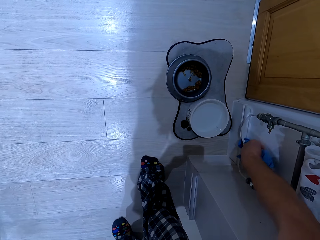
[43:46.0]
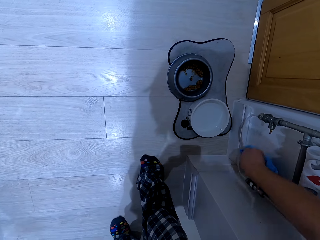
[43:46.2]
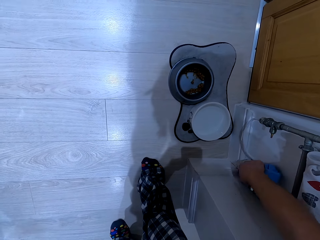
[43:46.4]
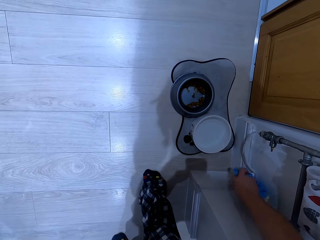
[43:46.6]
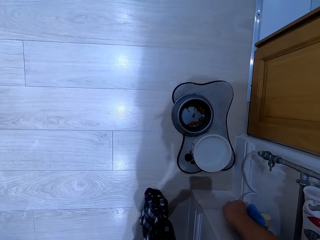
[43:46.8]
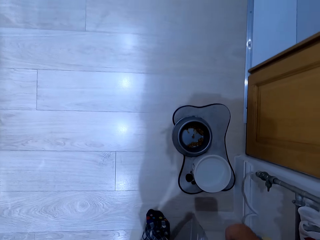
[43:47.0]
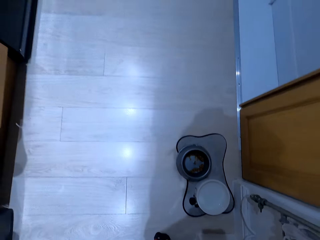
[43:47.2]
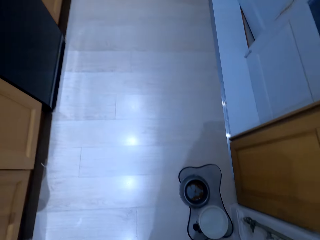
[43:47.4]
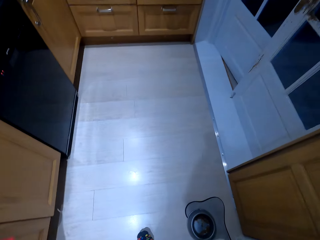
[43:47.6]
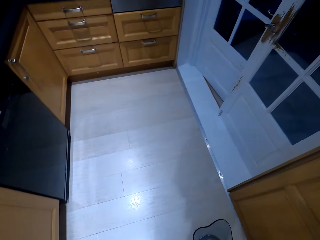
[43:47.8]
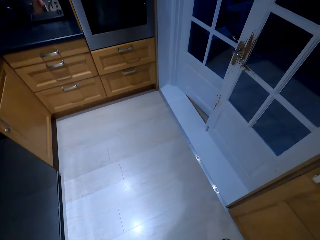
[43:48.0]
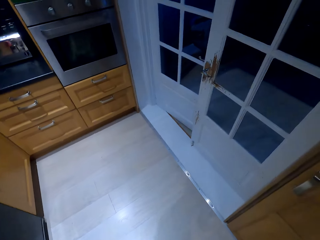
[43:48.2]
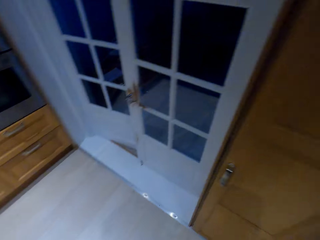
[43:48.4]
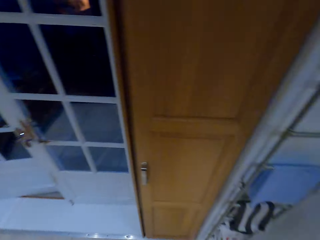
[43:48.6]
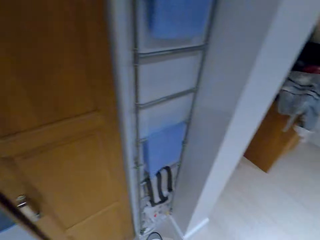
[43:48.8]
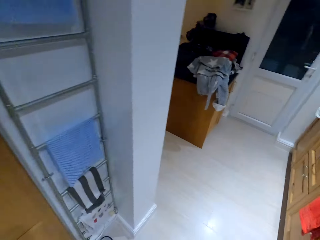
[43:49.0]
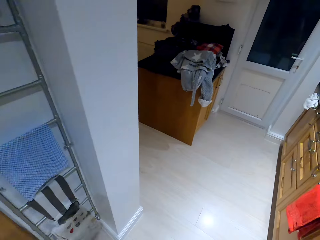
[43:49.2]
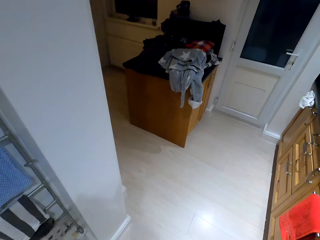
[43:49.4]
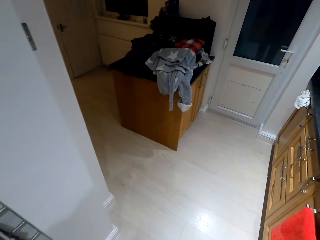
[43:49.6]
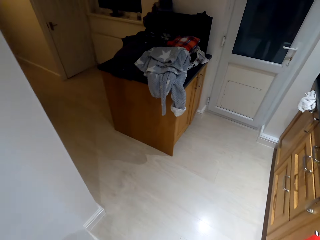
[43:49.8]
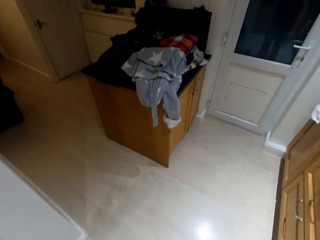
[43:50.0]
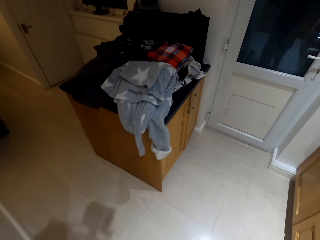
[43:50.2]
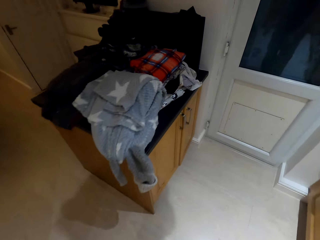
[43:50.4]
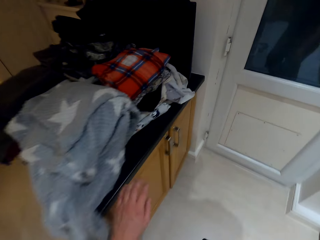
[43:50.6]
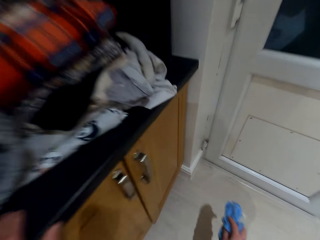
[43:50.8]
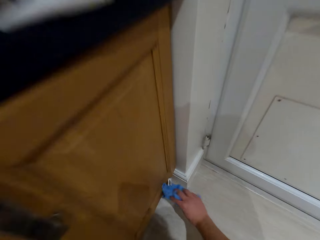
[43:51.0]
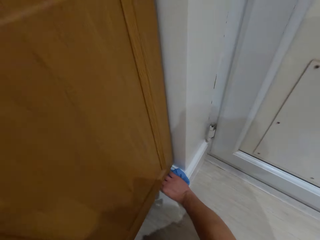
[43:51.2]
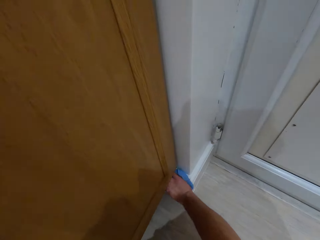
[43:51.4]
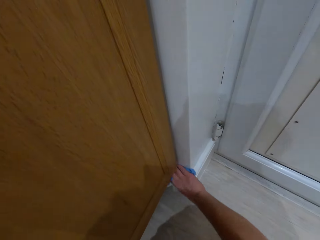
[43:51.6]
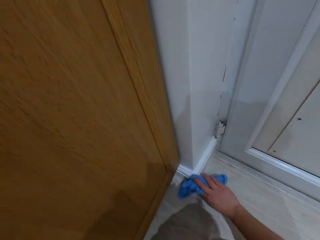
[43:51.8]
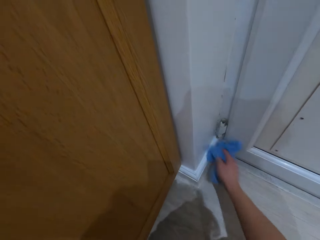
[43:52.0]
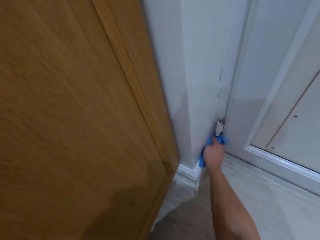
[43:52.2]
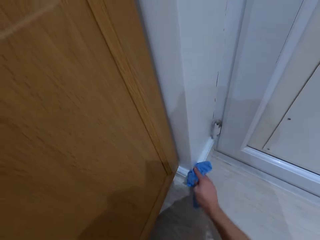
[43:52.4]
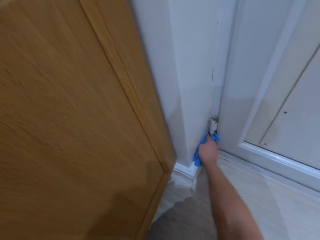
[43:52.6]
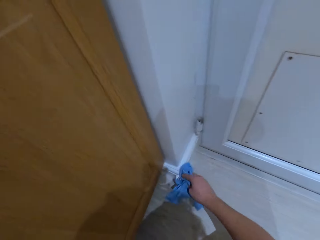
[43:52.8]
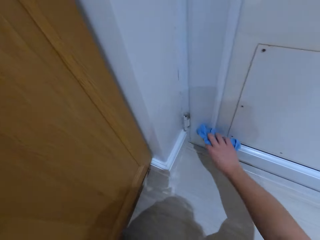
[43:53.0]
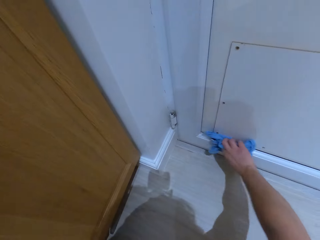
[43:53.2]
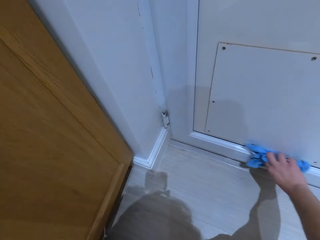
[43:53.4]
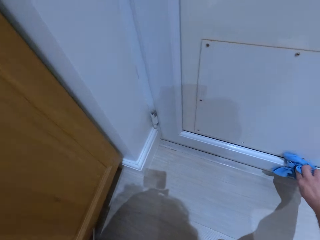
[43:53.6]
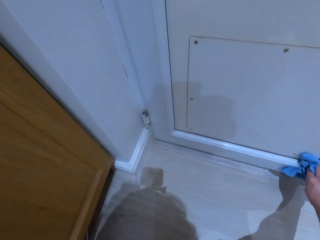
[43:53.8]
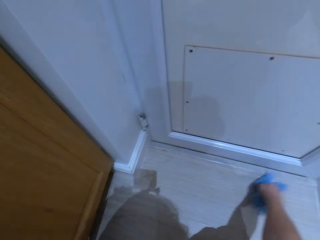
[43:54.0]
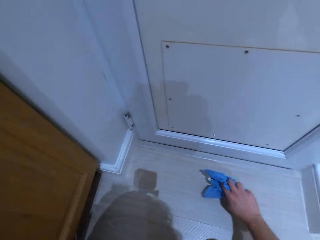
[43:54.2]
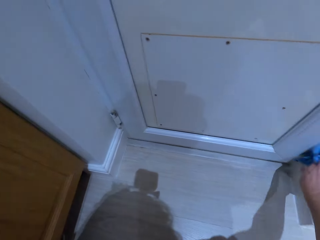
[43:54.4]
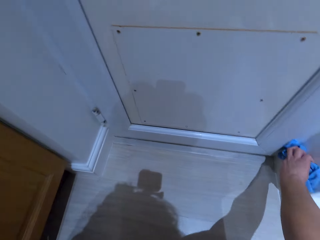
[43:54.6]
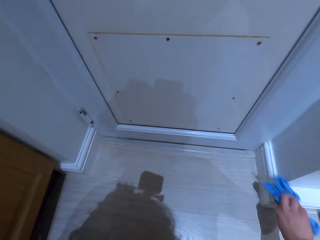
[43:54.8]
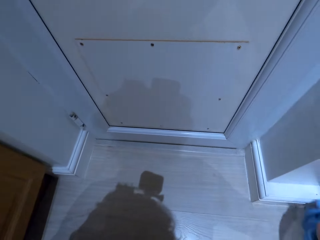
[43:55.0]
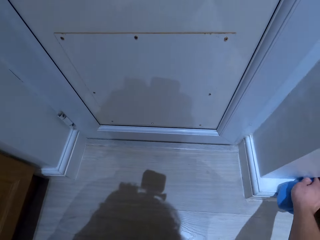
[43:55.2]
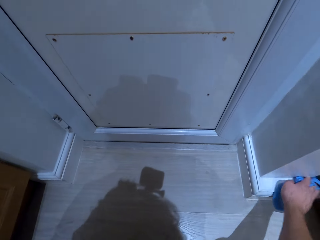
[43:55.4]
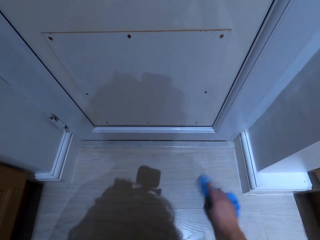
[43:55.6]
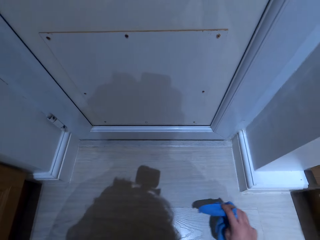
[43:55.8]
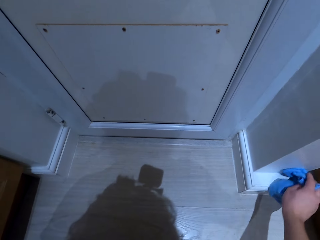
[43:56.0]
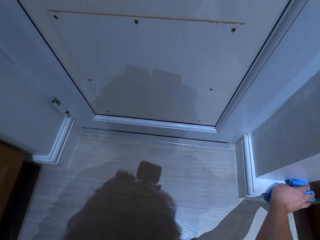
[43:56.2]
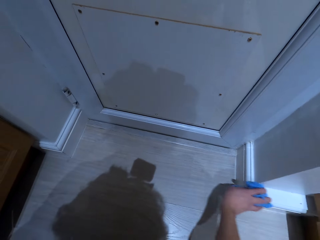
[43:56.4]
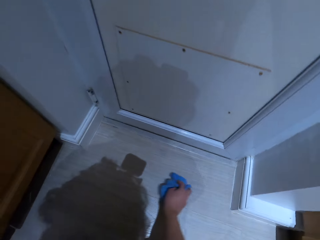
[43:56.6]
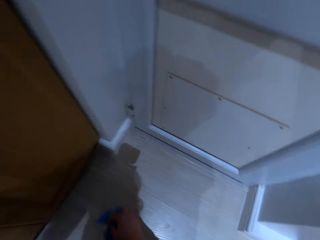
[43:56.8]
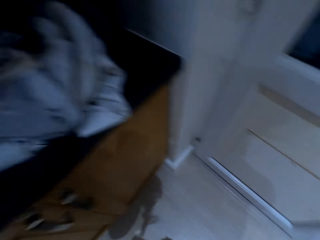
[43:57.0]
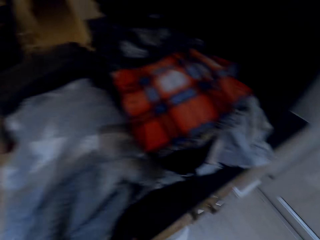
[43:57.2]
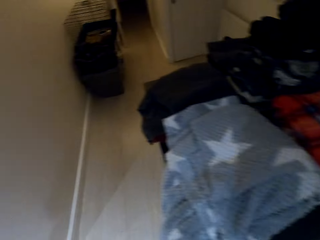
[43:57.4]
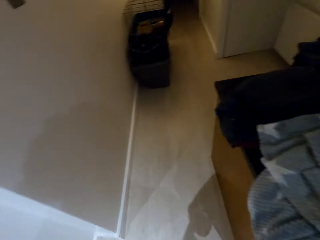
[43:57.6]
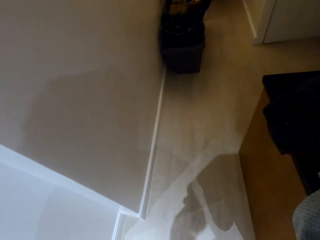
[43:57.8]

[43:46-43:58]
The camera wearer wipes the door edge with a cloth piece.

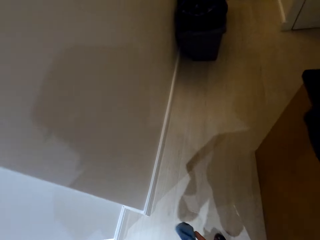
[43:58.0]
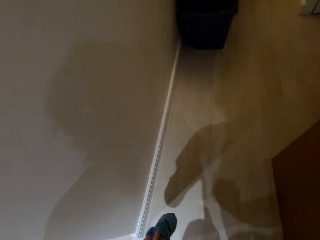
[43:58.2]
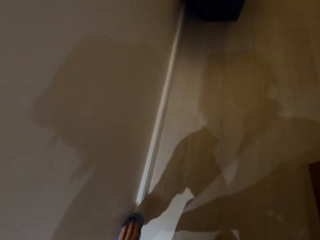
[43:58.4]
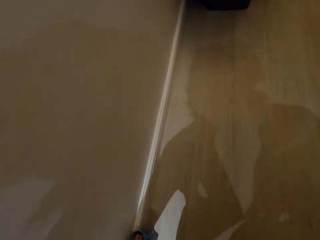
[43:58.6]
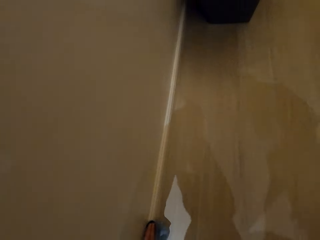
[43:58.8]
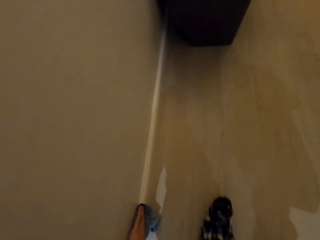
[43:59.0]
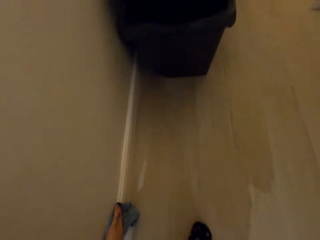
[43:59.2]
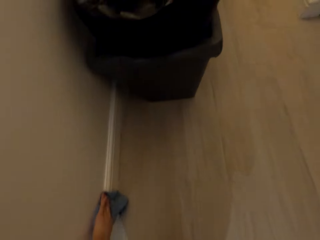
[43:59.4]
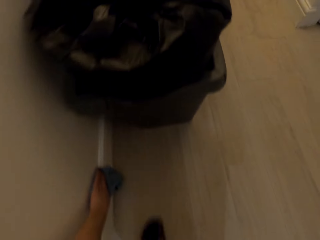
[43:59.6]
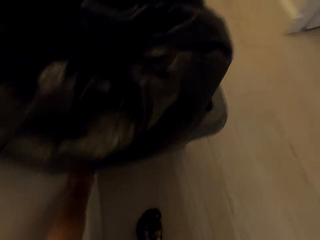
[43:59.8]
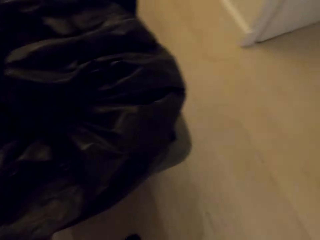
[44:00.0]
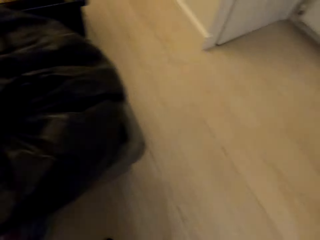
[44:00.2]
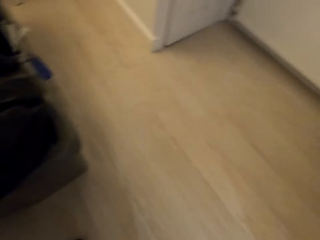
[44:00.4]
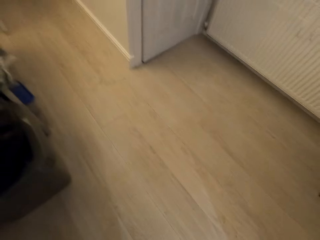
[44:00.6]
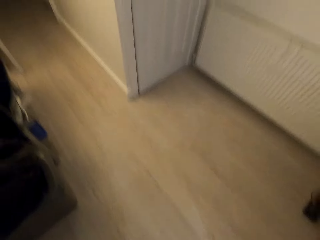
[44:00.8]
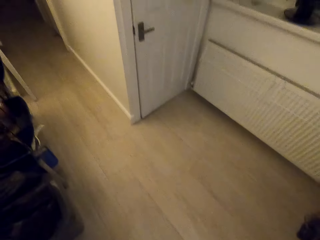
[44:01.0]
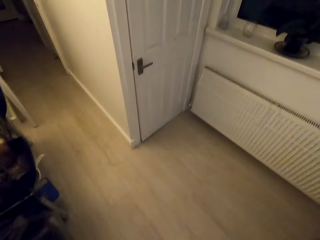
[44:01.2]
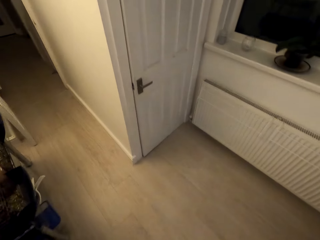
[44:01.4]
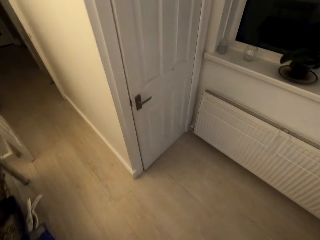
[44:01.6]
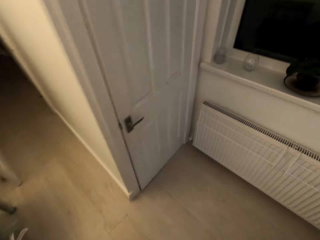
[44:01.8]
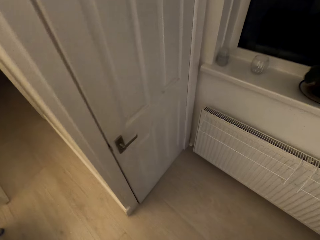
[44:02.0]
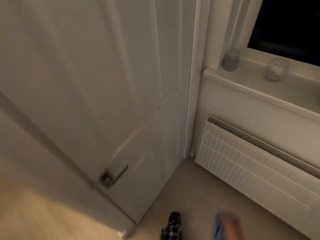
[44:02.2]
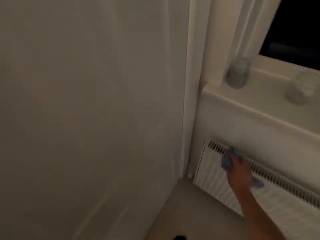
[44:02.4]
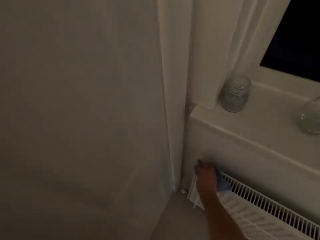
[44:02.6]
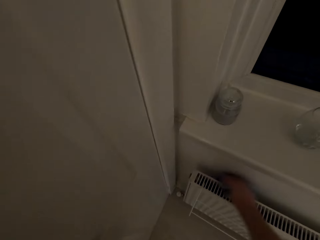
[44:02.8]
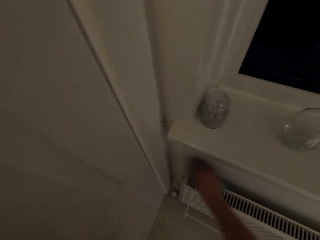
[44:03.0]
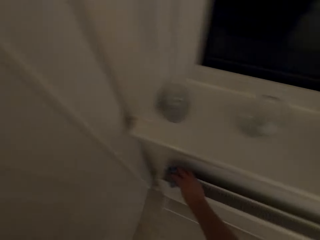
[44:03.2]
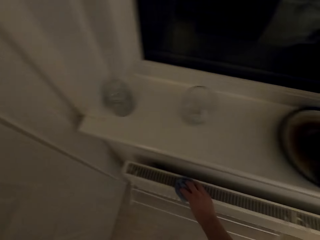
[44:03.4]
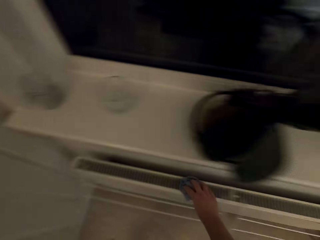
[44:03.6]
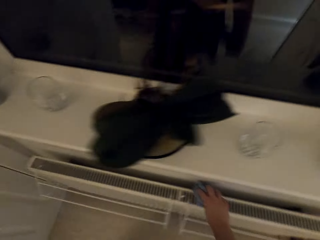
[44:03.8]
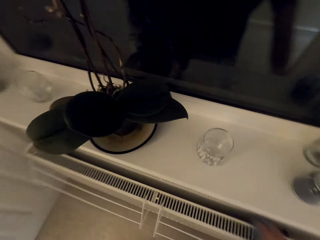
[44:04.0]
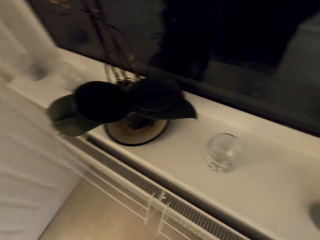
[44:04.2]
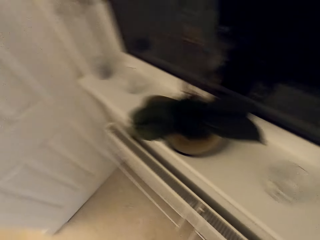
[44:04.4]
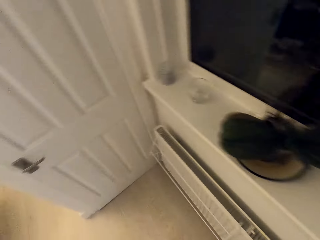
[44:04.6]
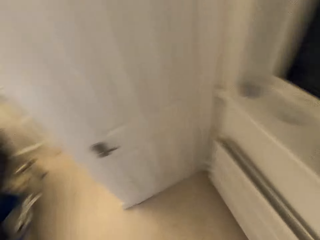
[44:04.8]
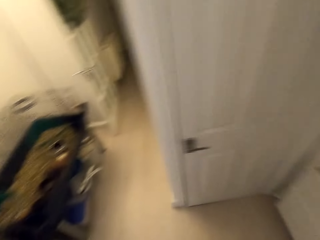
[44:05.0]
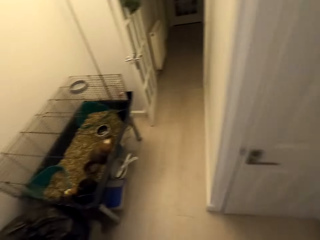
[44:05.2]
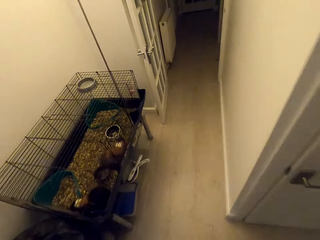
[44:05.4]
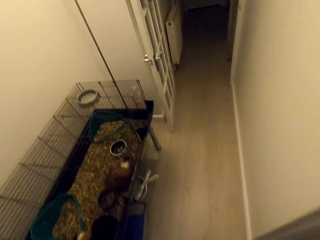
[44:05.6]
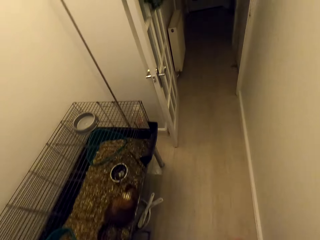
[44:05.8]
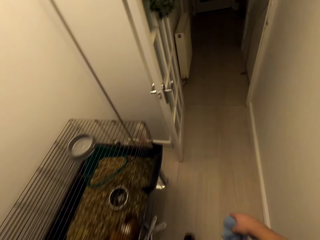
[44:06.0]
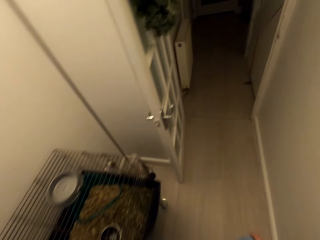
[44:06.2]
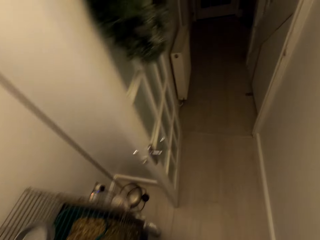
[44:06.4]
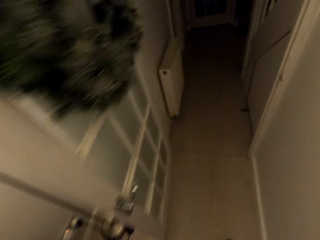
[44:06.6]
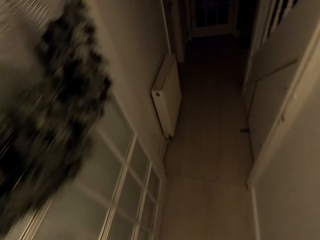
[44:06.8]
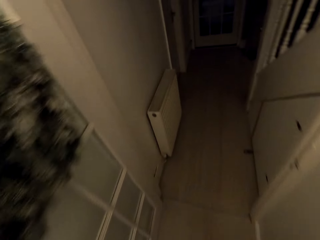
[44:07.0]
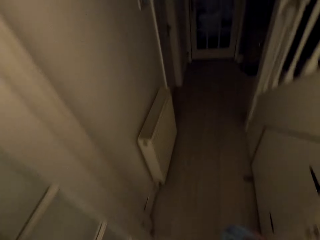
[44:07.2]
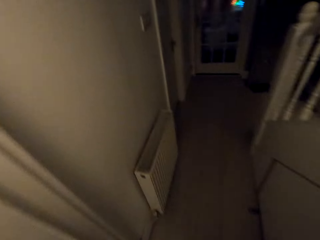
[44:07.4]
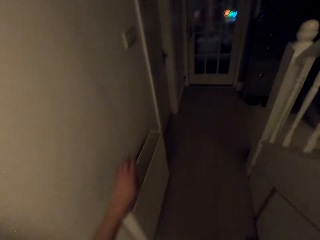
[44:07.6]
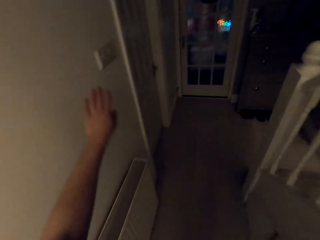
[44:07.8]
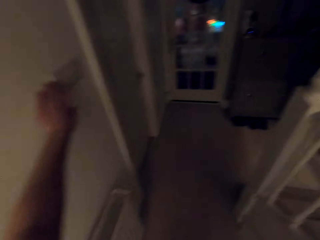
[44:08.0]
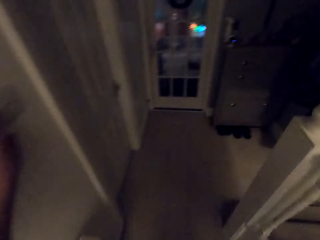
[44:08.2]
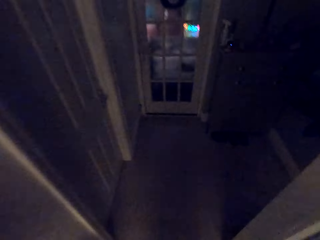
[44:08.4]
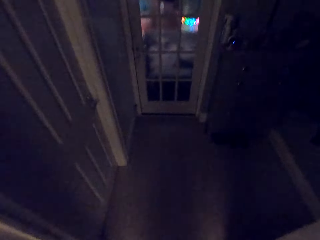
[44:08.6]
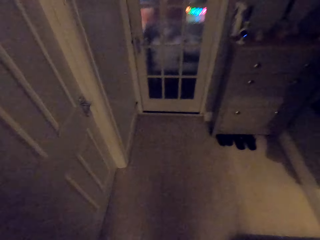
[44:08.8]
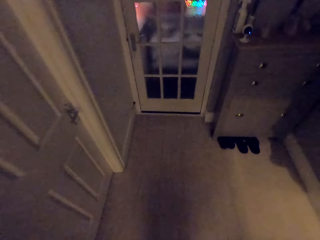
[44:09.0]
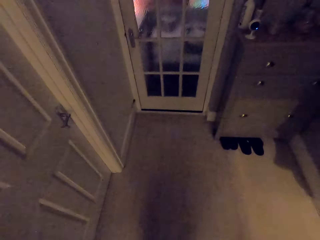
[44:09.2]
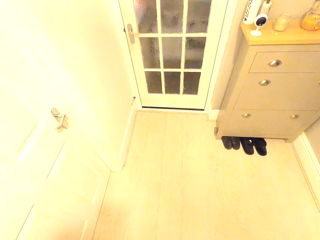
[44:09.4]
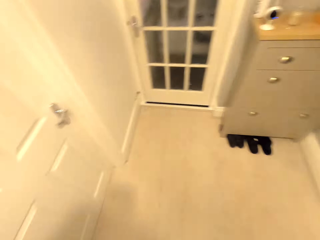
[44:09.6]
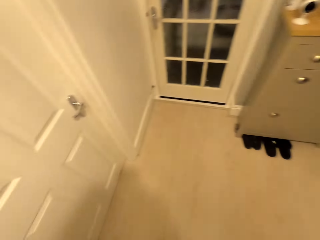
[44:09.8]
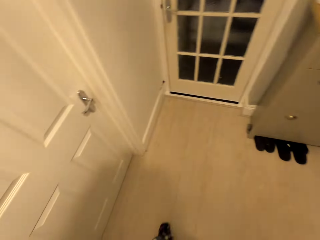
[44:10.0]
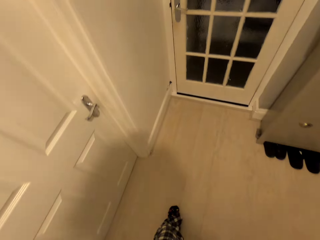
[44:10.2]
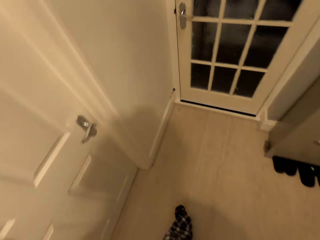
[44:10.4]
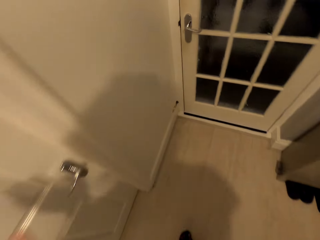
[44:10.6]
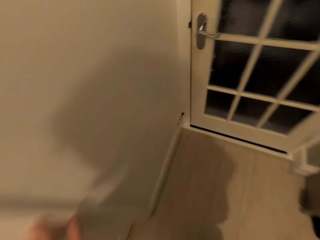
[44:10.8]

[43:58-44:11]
The camera wearer wipes the air ventilator. They turn on the lights.
